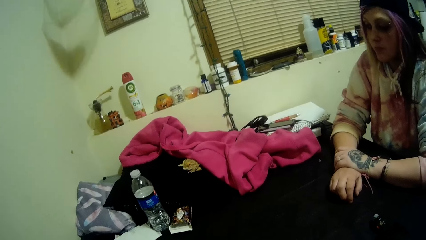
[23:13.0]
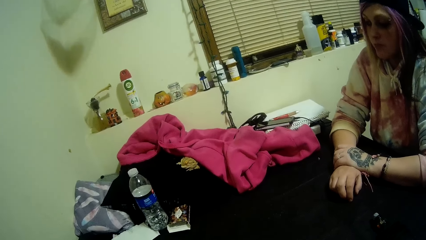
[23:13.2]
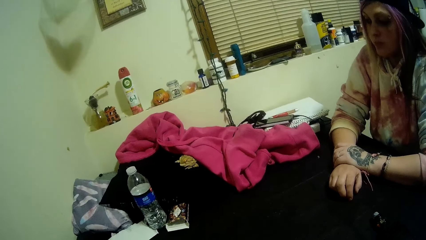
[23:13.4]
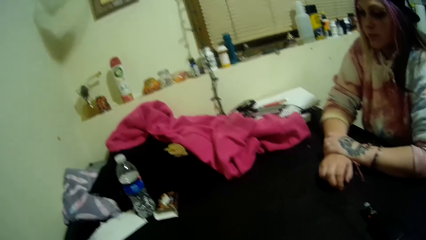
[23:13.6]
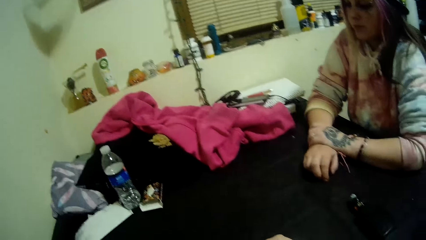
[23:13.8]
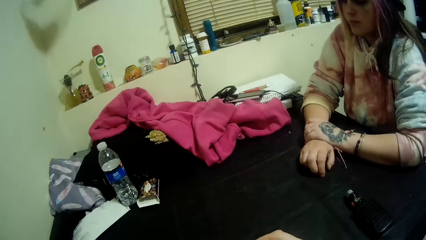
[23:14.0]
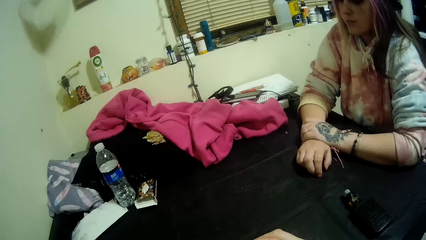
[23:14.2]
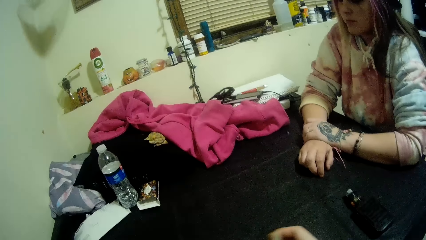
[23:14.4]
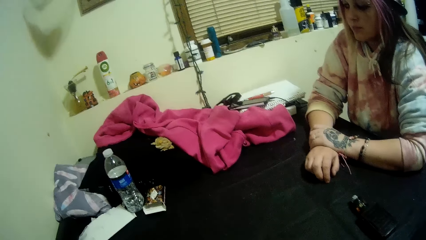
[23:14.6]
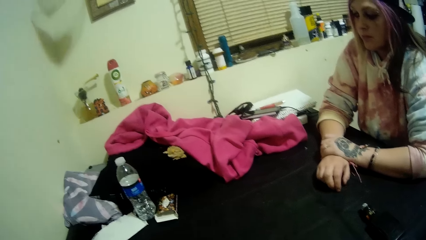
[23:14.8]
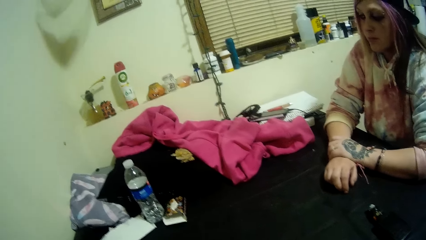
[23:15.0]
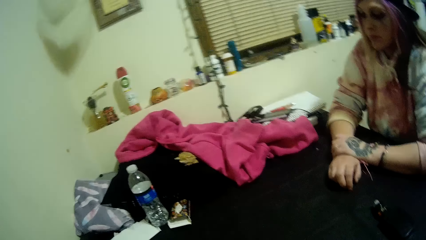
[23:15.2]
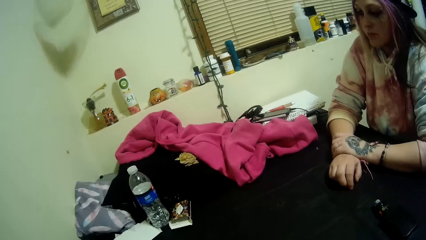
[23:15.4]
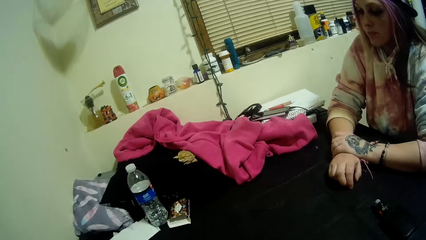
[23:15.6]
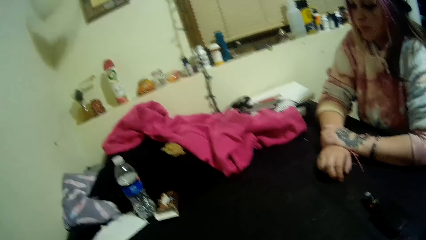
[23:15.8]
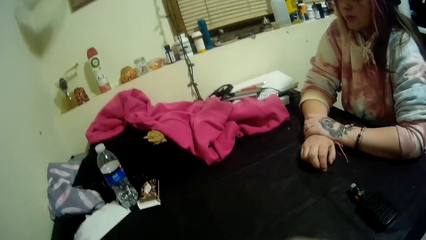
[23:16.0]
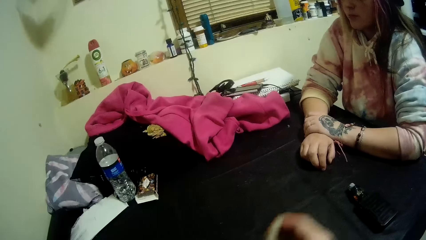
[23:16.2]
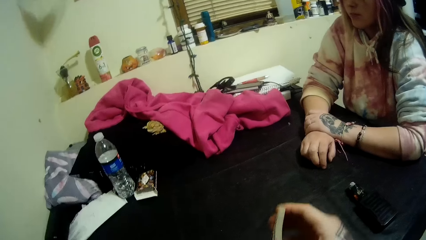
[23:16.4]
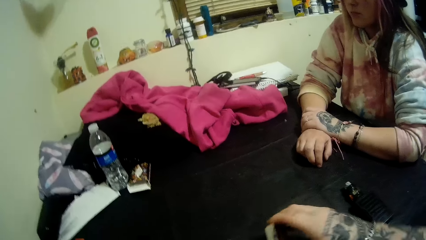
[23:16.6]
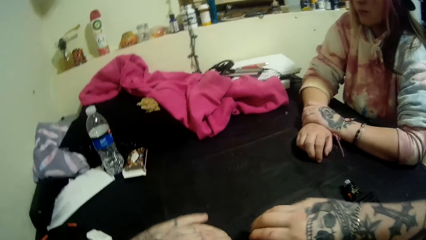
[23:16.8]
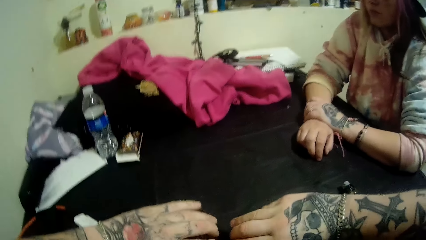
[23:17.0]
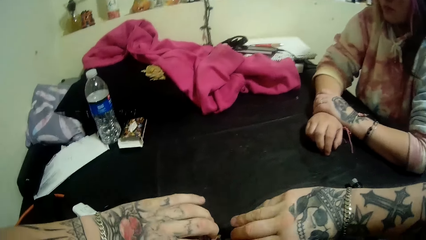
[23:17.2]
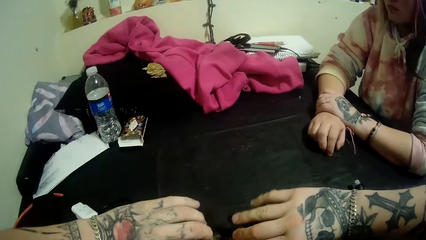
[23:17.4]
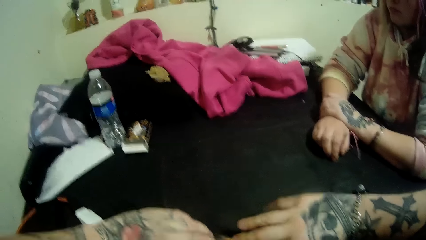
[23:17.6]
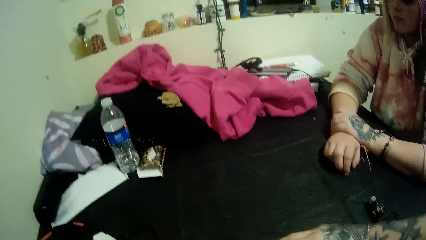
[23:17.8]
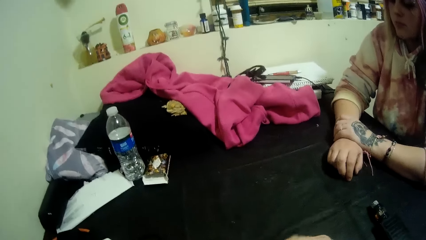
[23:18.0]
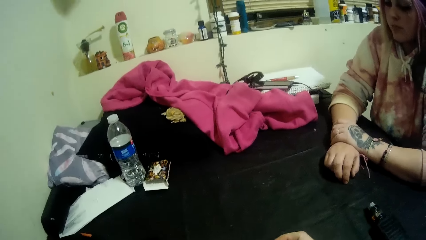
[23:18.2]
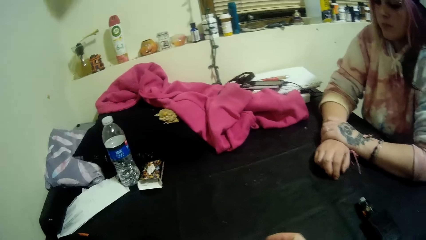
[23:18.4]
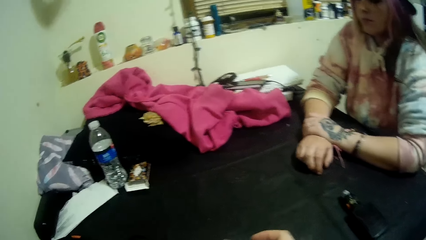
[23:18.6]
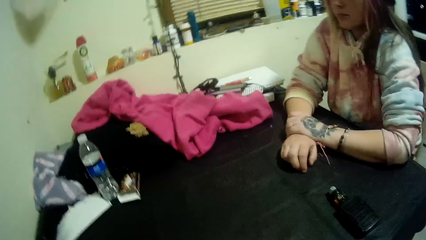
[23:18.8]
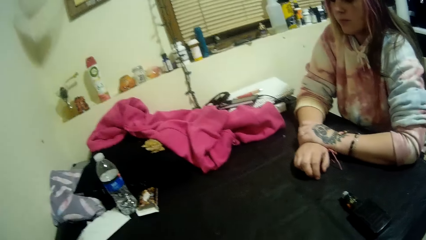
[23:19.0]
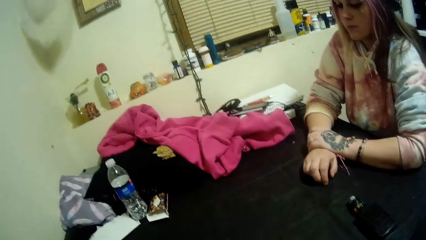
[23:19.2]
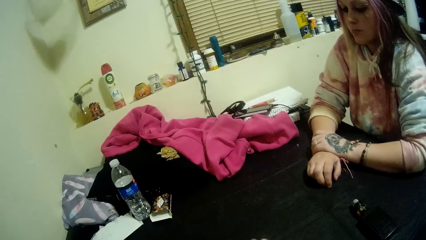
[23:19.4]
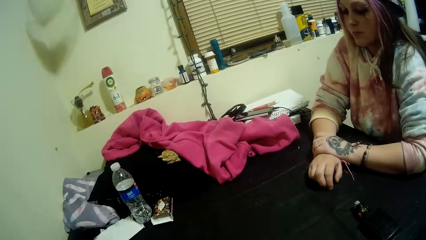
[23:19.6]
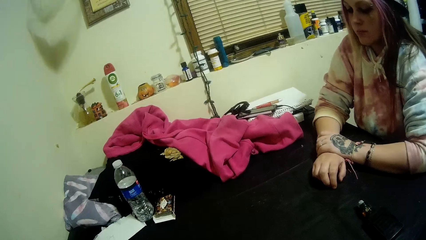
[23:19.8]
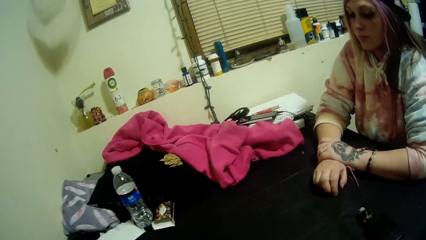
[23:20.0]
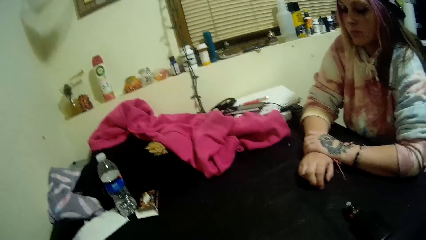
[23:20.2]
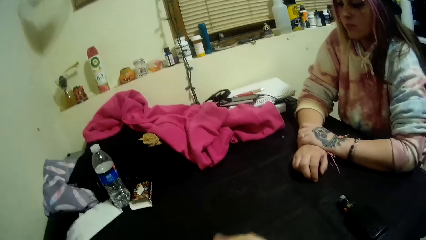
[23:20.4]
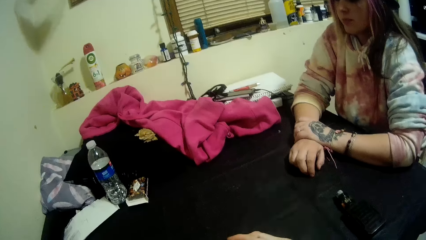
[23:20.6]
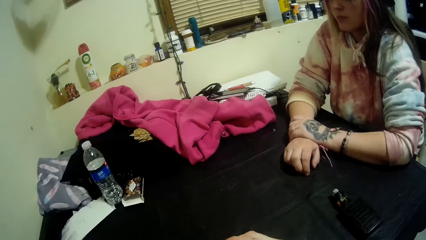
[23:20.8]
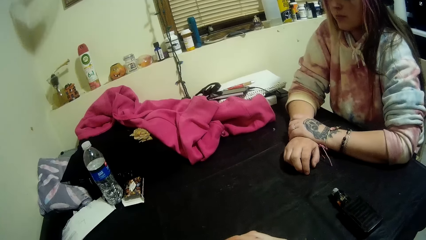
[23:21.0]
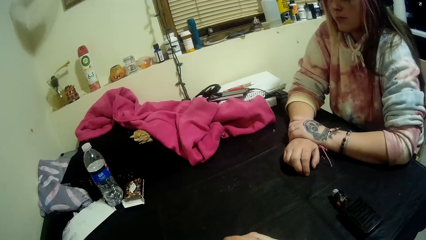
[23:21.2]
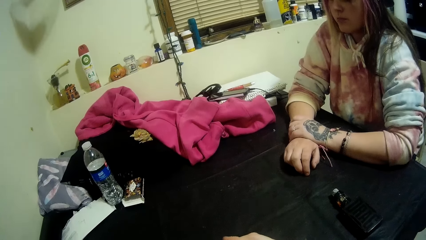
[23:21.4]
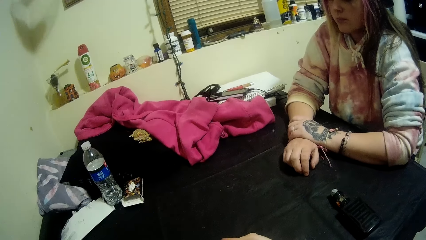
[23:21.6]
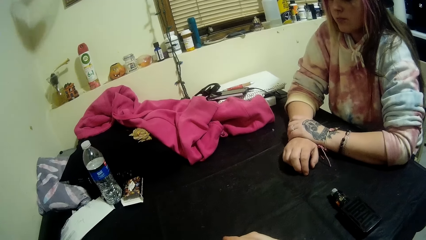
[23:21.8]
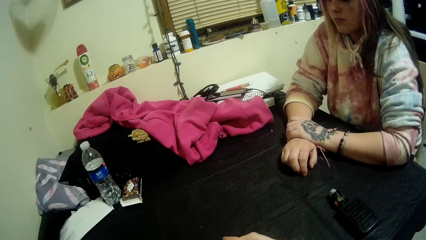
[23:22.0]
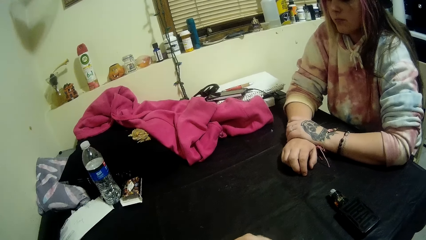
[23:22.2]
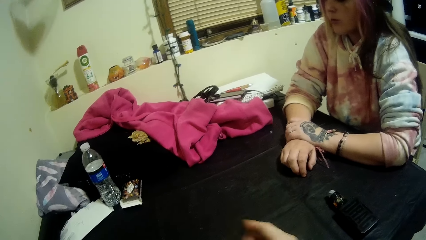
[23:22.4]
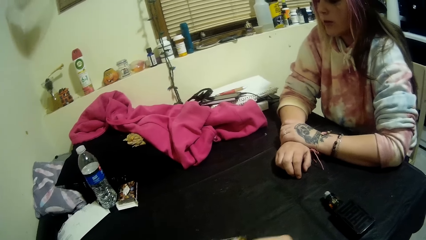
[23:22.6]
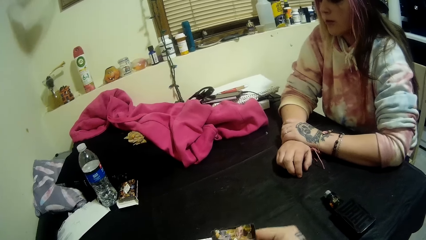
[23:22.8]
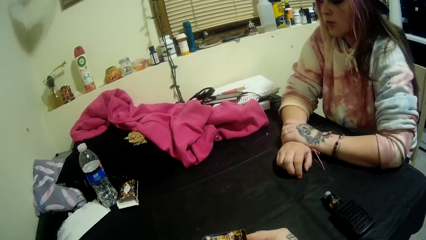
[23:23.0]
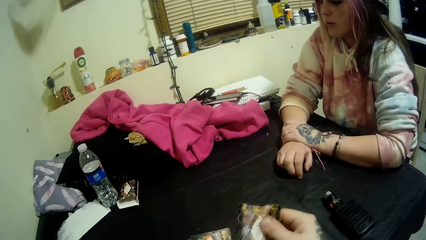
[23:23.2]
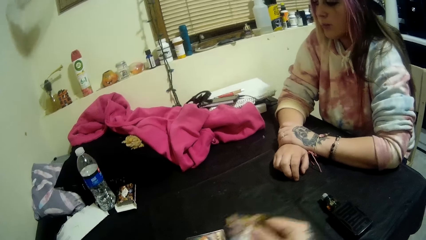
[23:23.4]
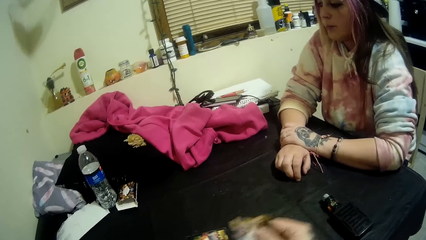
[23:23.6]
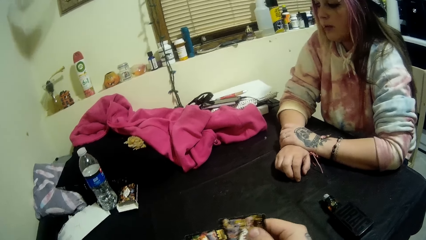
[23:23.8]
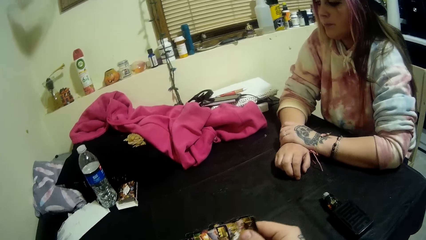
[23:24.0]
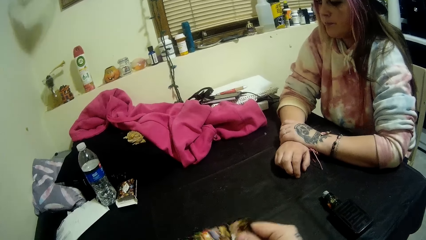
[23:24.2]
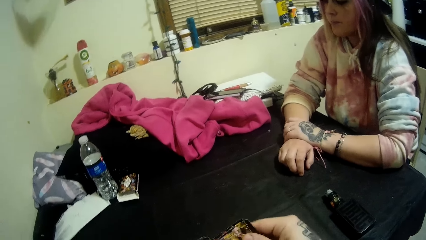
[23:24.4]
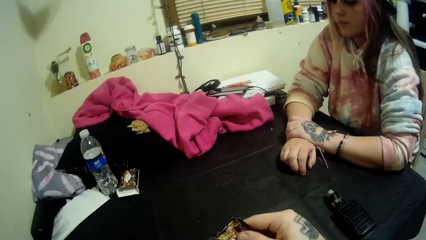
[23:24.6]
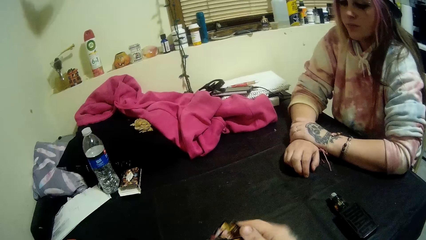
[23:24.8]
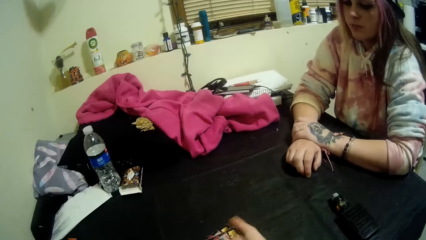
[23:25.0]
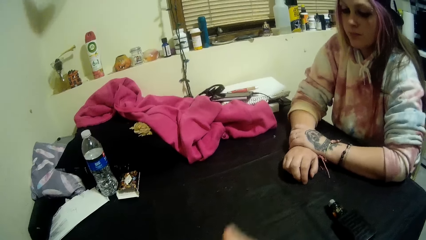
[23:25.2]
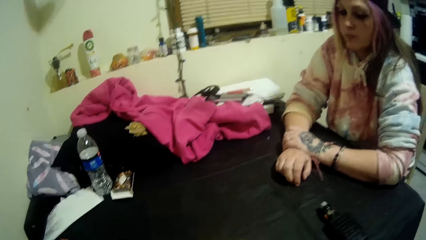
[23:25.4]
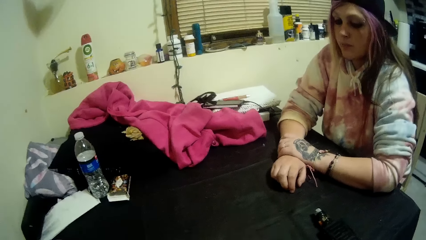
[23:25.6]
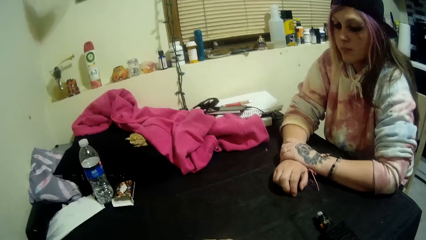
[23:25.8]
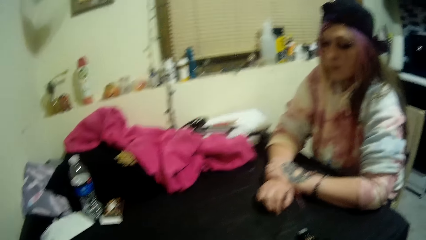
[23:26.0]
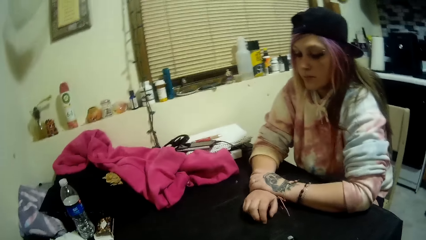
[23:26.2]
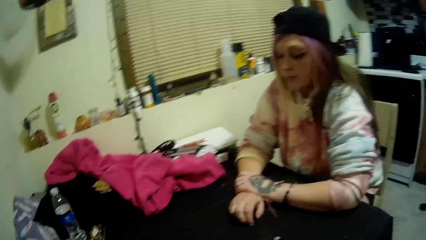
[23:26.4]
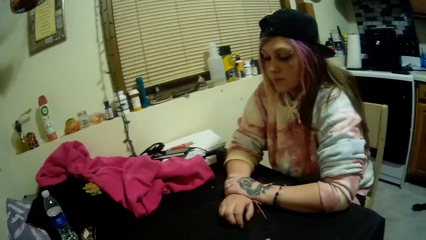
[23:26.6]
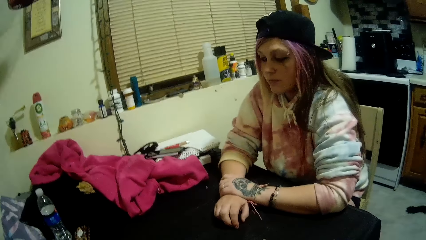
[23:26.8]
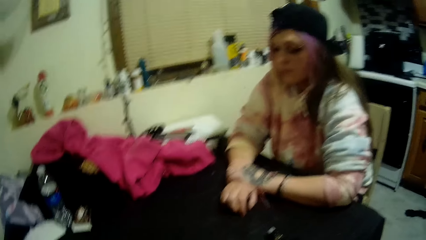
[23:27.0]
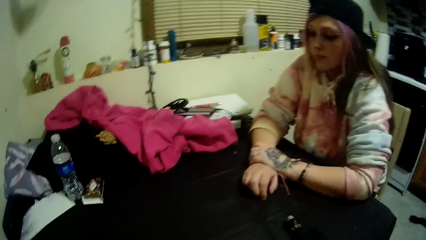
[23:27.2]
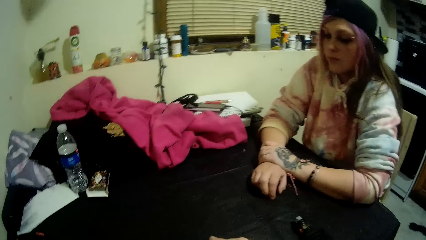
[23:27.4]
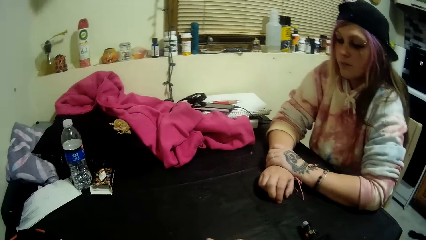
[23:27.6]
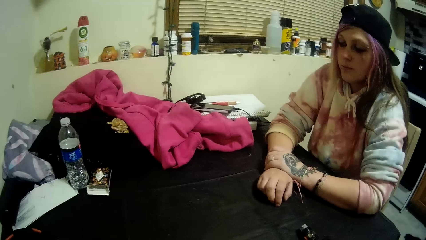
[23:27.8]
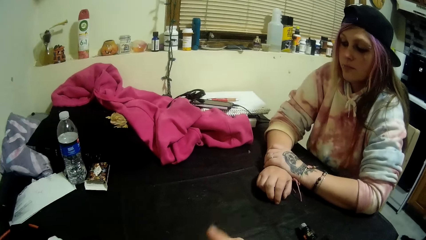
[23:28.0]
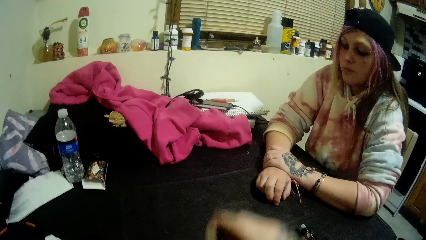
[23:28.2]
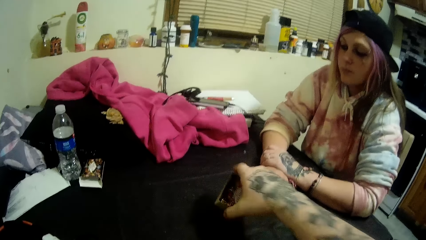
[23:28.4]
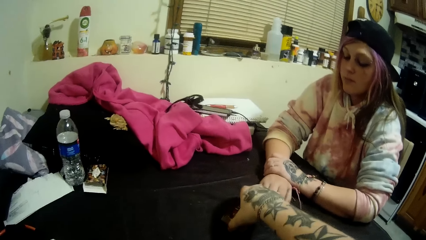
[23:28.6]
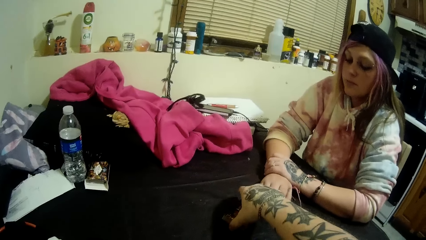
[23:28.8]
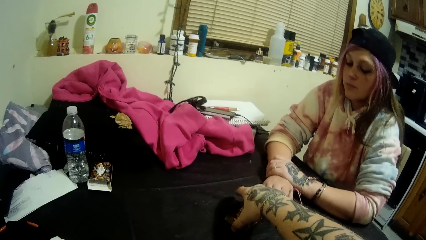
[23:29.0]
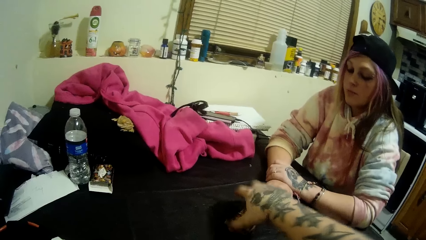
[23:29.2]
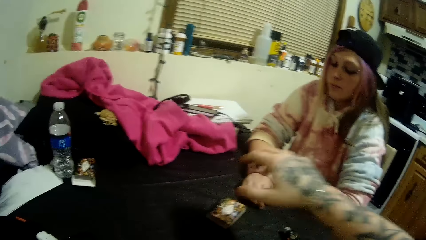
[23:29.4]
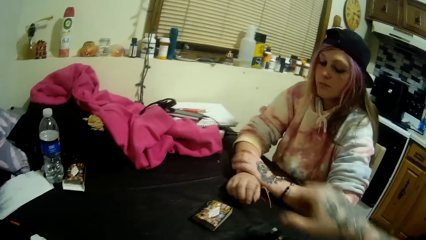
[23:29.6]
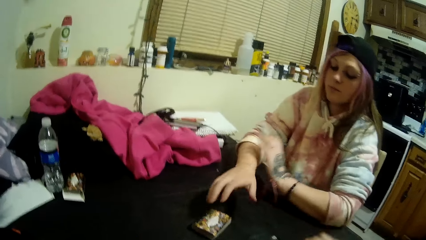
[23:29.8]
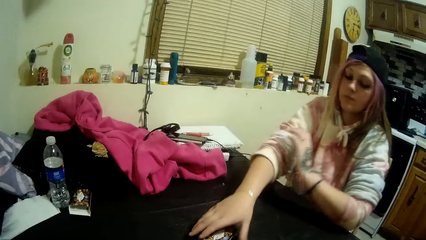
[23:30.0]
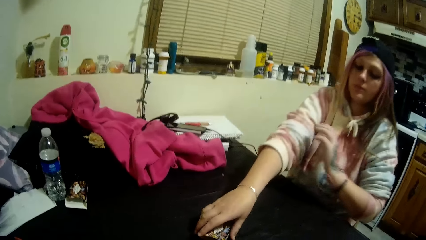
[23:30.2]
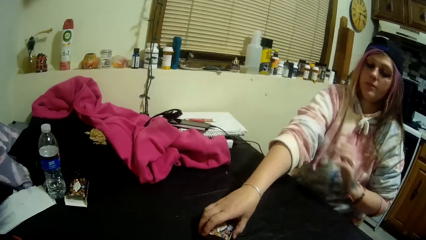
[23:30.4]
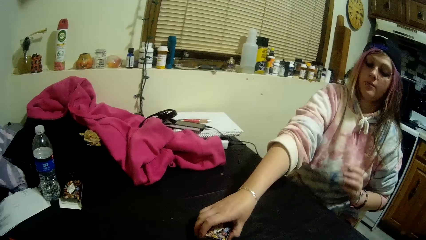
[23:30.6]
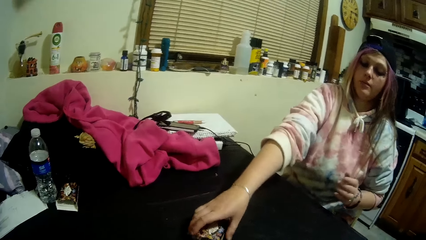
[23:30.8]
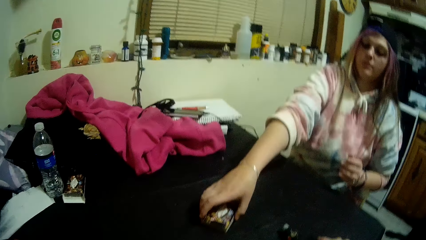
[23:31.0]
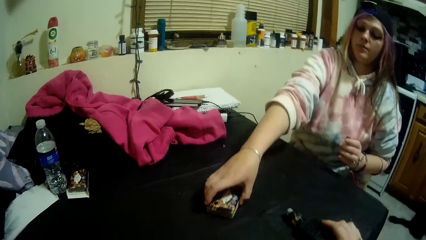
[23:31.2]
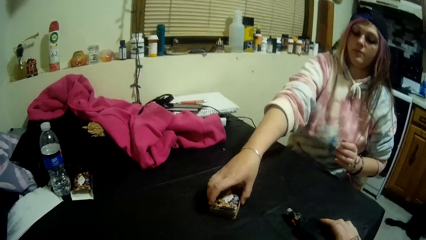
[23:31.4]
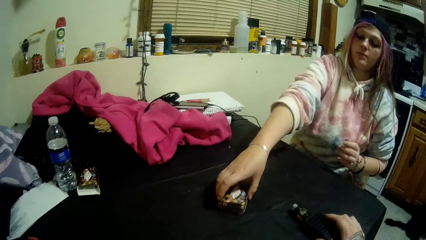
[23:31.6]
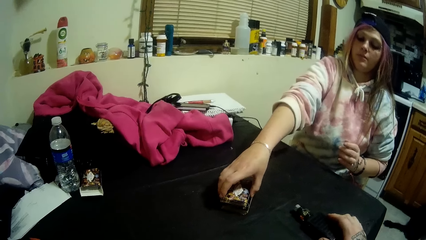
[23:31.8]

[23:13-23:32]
The camera wearer talks to a lady. He drops the cards on the table with his right hand. He hands the cards to the lady. The lady splits the cards into two onto the table with her right hand and picks the cards.
